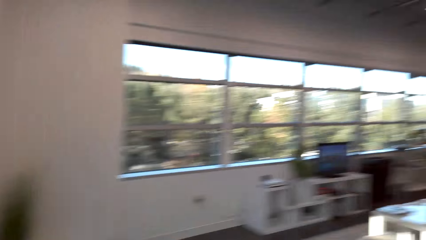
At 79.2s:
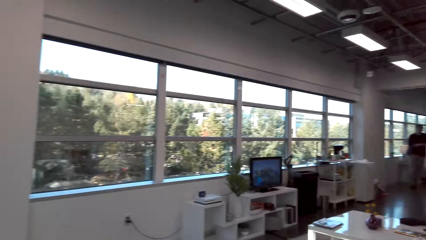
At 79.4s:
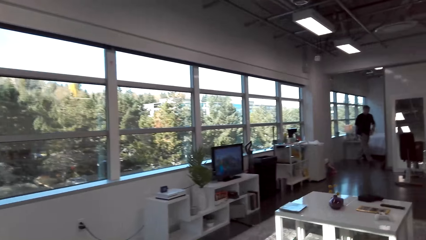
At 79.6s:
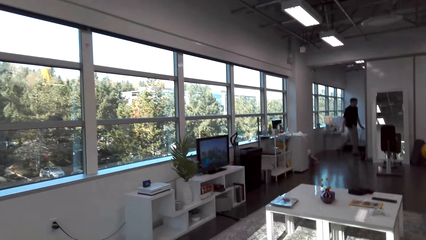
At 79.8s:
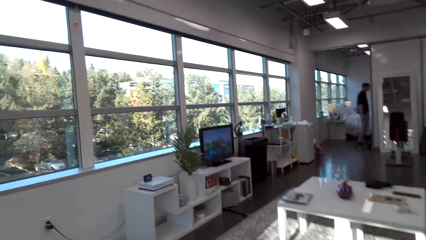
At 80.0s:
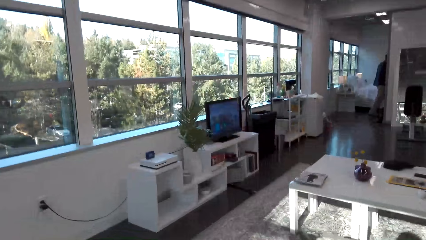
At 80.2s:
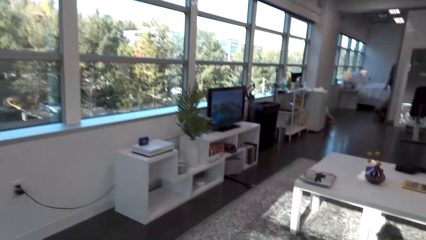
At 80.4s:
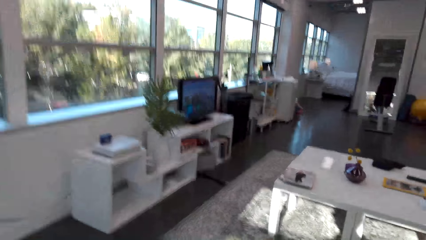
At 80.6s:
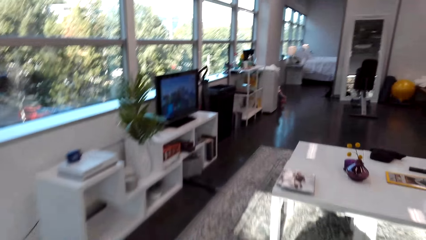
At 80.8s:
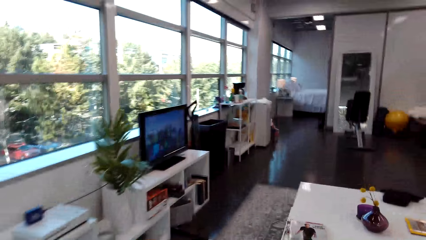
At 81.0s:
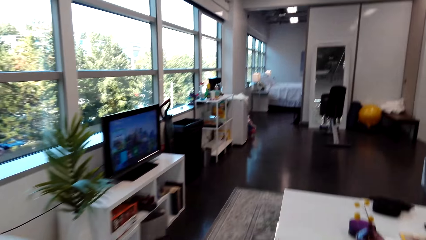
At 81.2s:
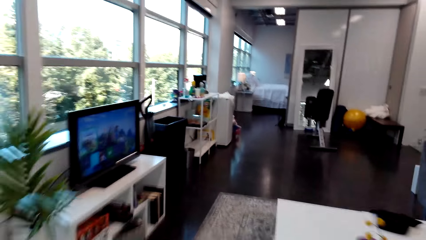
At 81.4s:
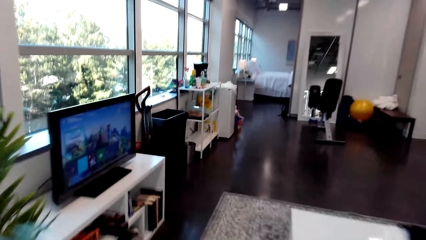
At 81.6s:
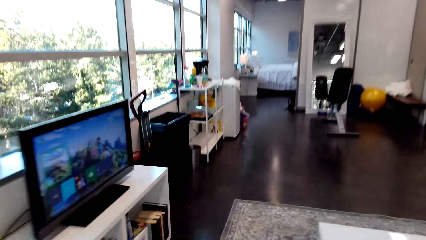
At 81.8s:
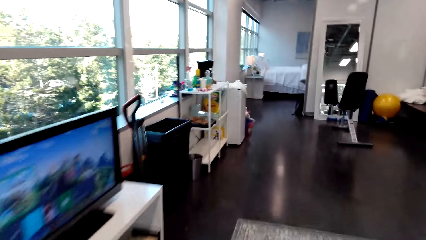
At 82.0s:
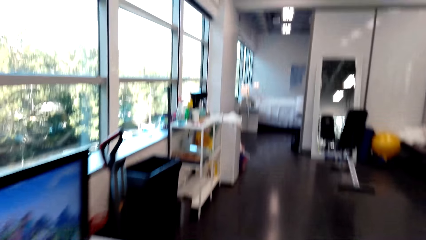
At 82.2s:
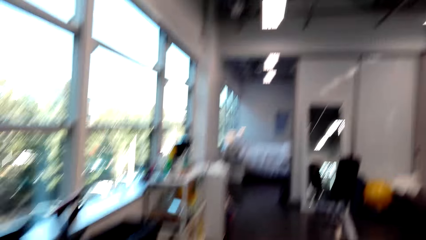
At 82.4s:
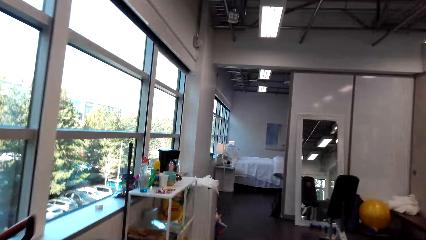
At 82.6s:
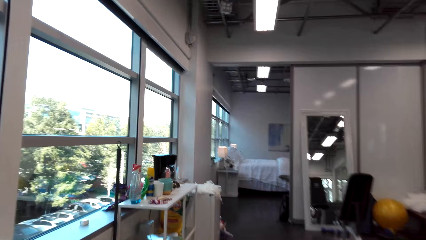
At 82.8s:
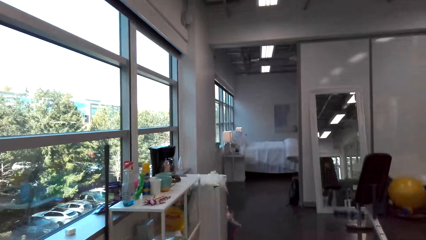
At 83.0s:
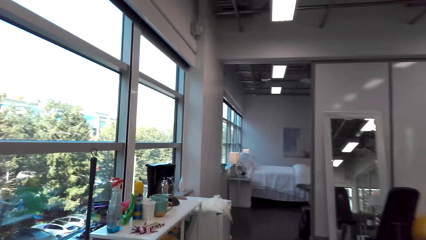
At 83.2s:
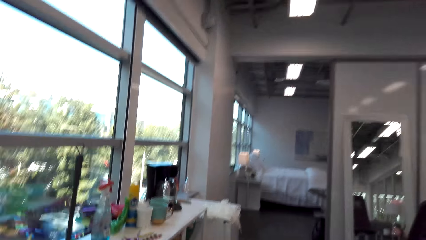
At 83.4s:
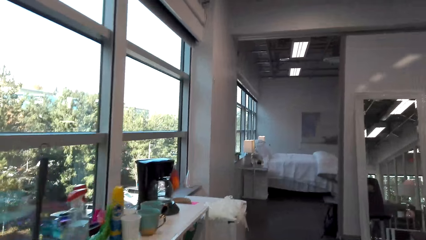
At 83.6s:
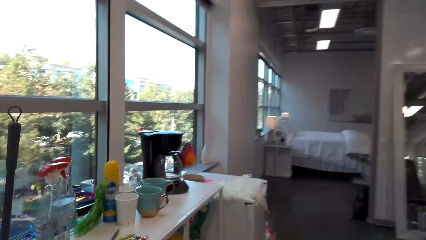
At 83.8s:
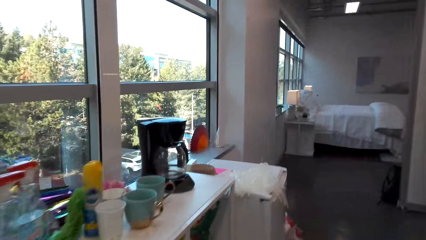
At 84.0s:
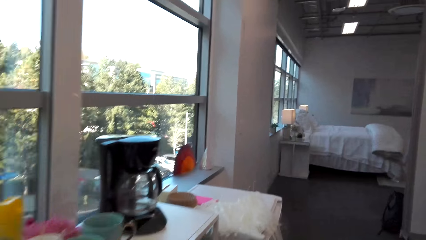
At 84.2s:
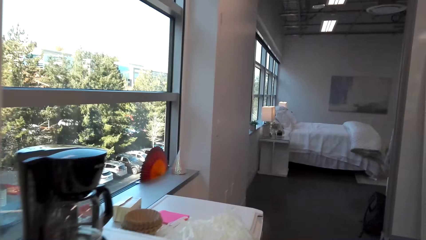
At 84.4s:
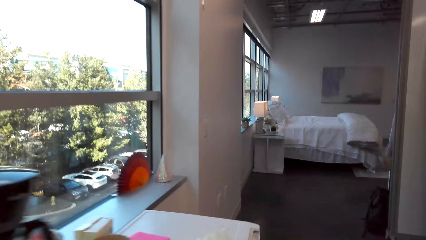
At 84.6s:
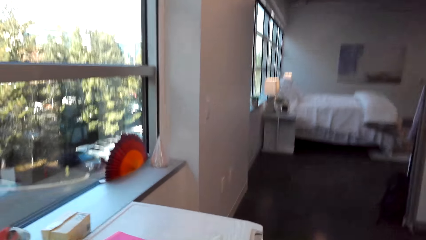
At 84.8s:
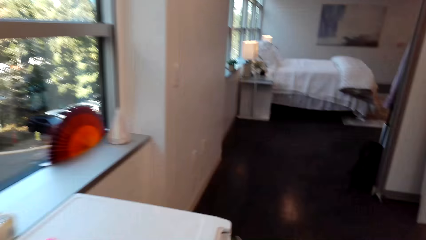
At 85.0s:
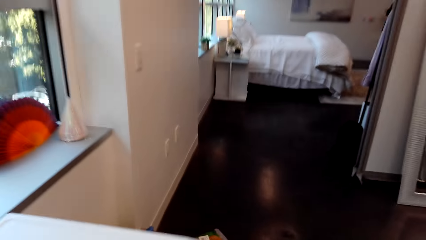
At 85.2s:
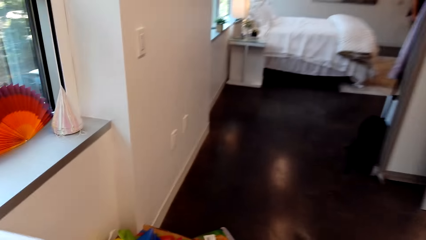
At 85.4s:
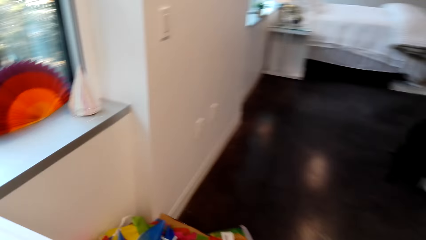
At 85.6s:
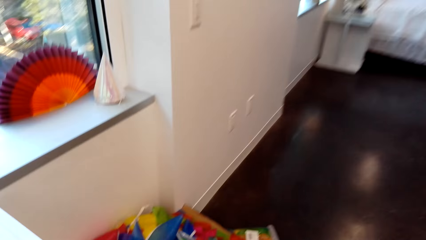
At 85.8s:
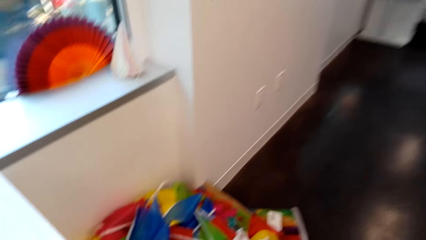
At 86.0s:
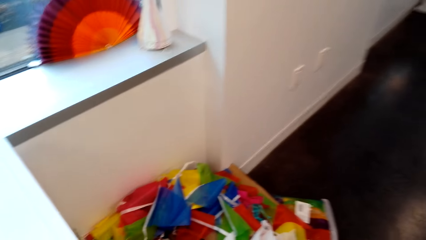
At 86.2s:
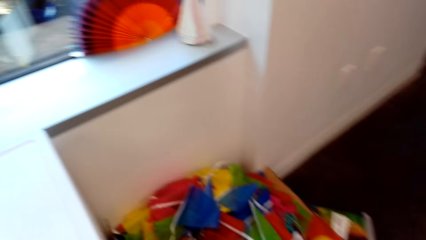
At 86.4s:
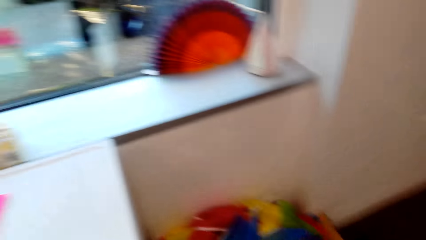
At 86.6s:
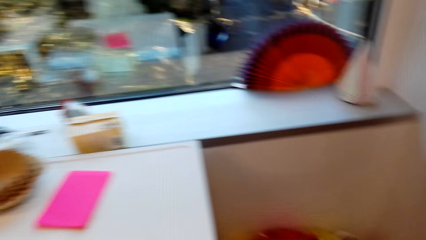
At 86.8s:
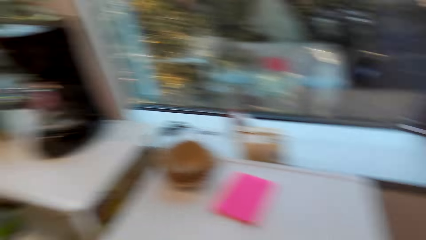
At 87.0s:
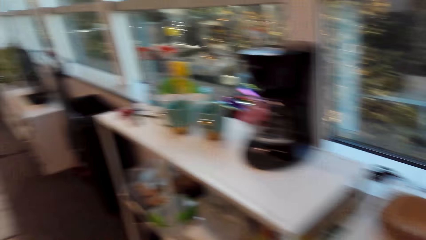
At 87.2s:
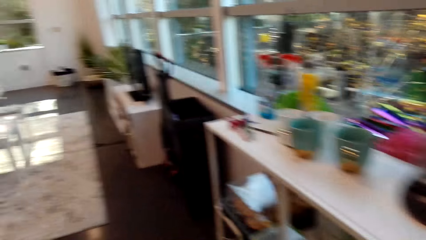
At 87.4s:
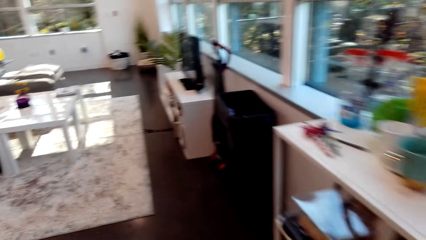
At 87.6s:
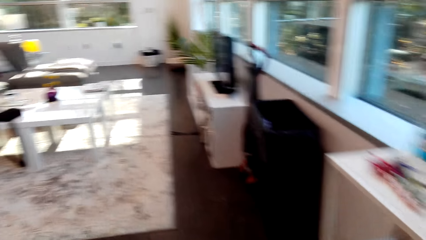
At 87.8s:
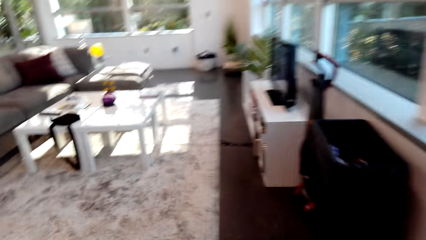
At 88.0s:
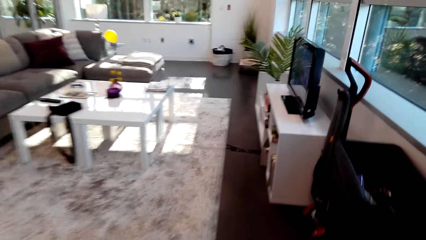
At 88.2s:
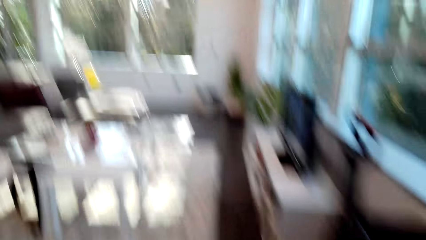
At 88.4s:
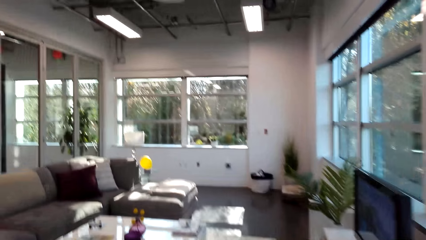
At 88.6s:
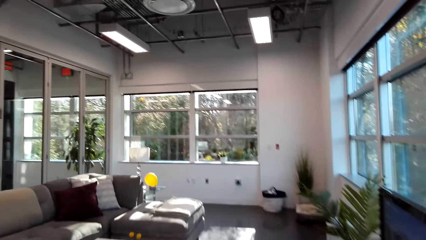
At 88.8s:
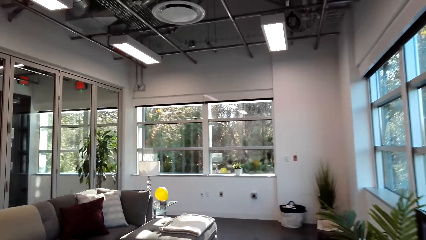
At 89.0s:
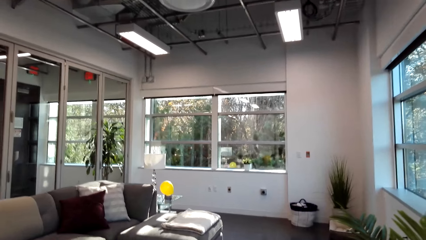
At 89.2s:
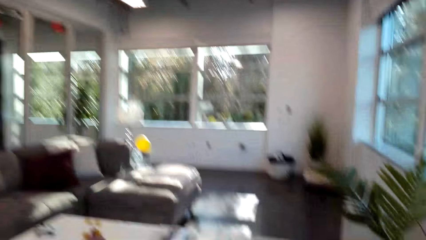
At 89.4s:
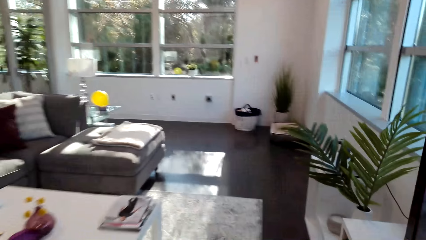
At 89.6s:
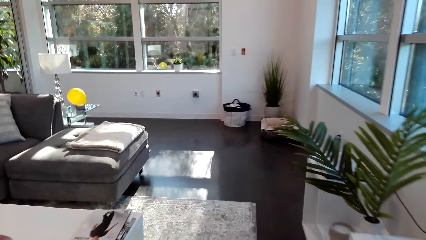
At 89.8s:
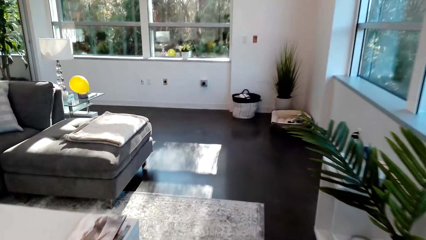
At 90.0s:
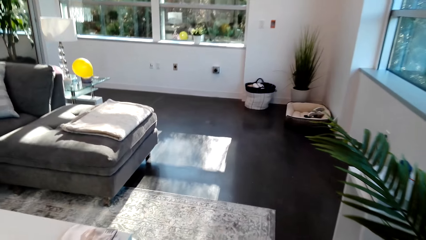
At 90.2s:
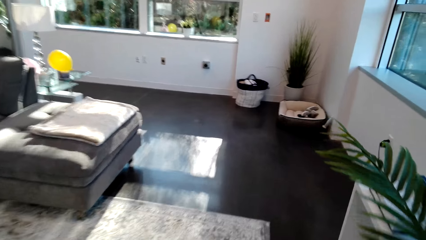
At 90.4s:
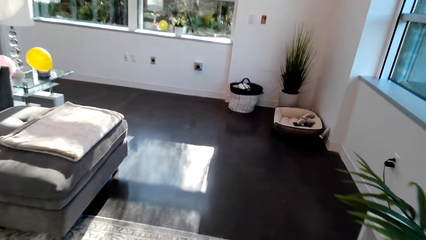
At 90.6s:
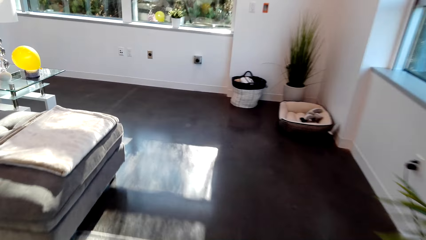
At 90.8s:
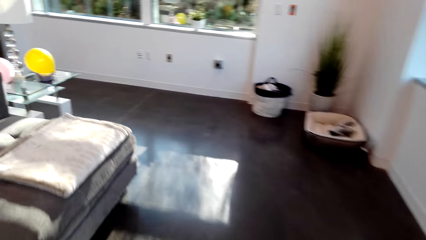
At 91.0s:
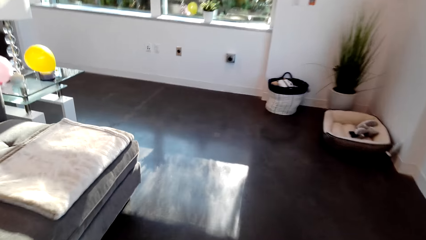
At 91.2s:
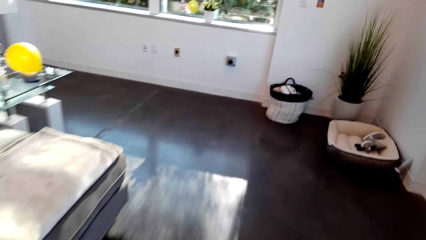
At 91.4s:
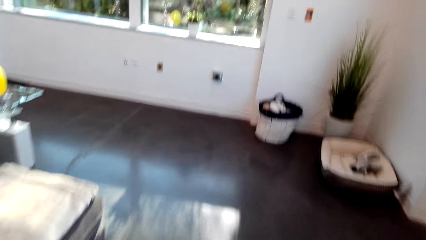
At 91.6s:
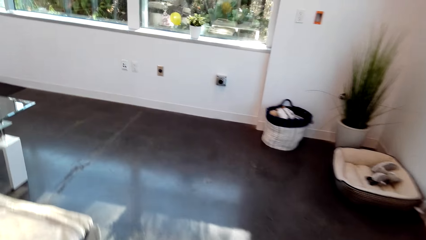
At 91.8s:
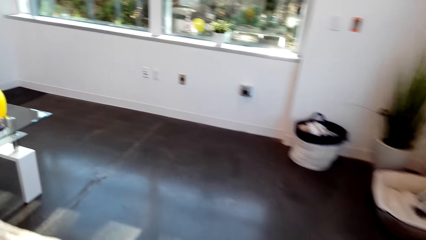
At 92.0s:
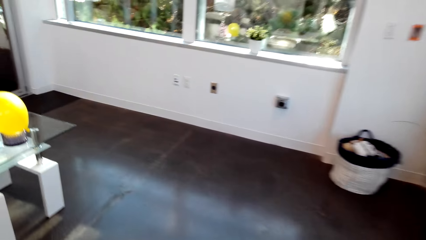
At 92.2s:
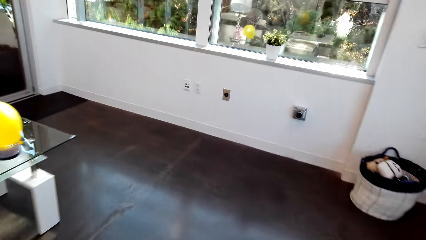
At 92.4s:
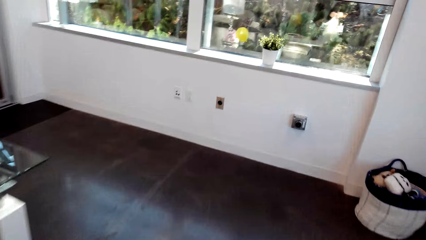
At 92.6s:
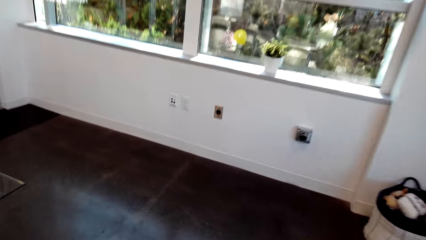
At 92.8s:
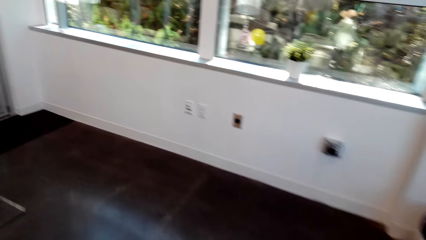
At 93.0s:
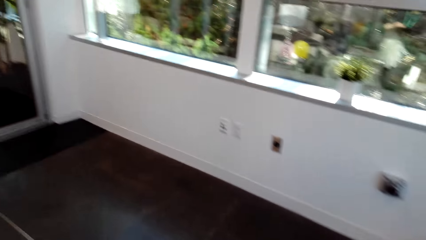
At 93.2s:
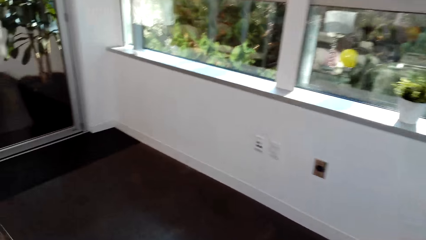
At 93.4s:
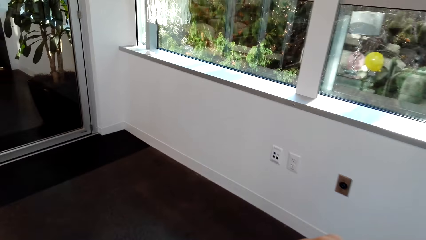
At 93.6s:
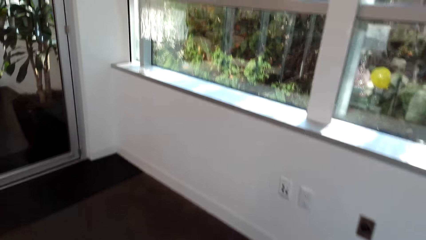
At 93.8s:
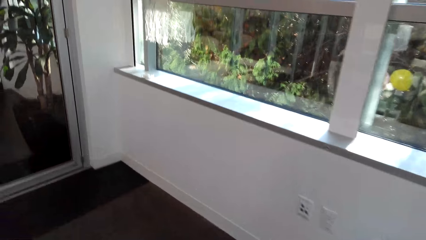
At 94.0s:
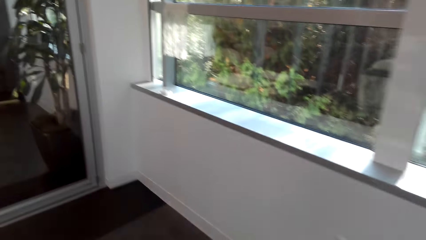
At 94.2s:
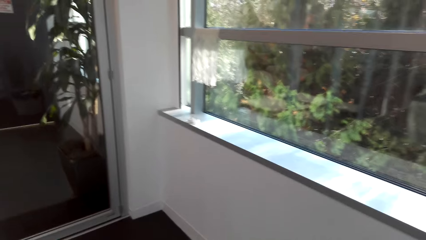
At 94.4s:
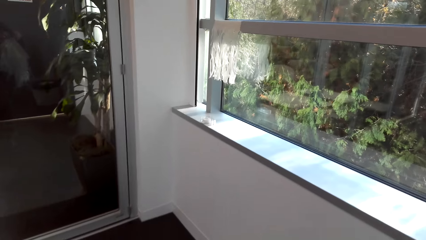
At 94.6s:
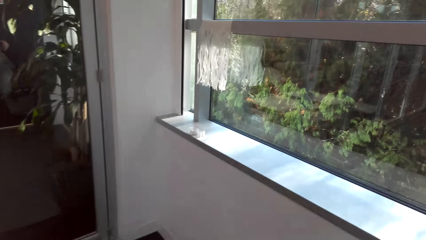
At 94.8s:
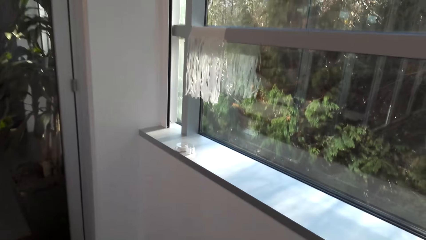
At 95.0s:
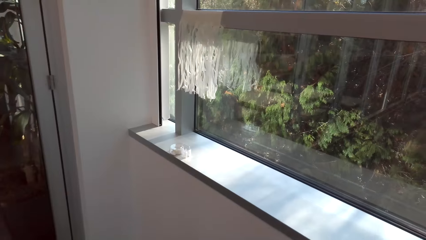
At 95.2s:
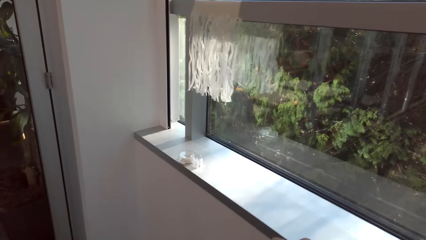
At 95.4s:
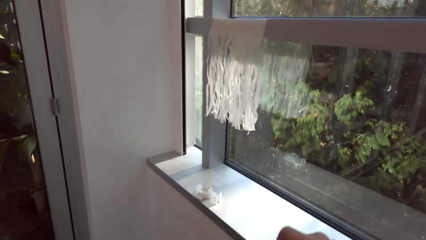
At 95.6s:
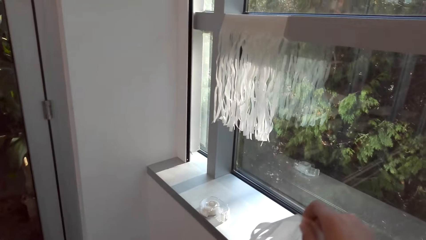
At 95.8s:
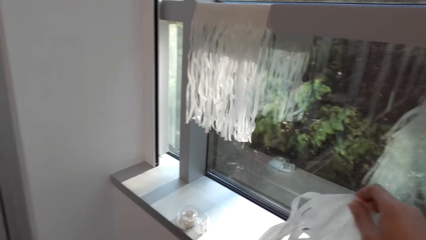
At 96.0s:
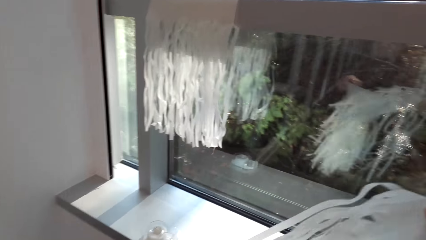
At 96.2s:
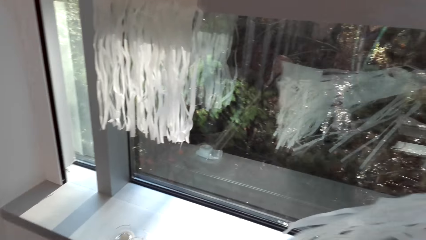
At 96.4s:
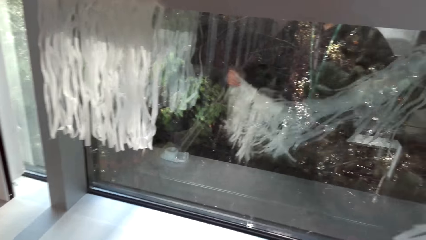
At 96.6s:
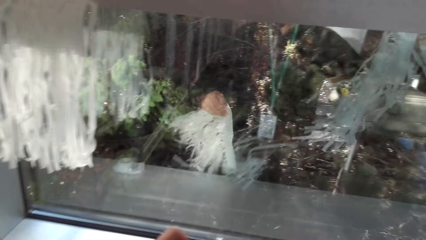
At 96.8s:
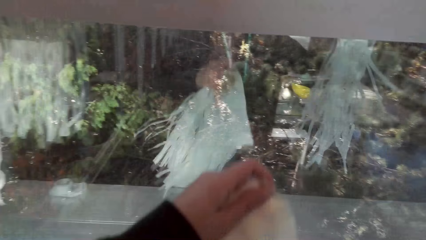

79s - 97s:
The camera wearer walks in the house. A man interacts with the camera wearer. The man walks in the house. The camera wearer picks the decorating paper from the box. They walk in the room. They sort the decorating paper.
